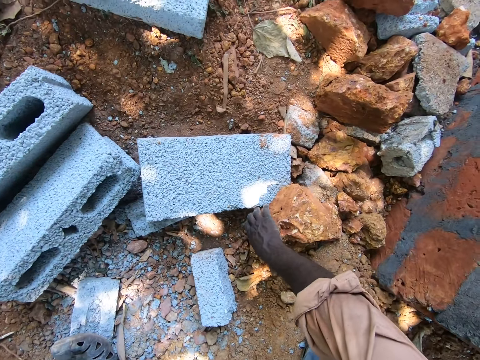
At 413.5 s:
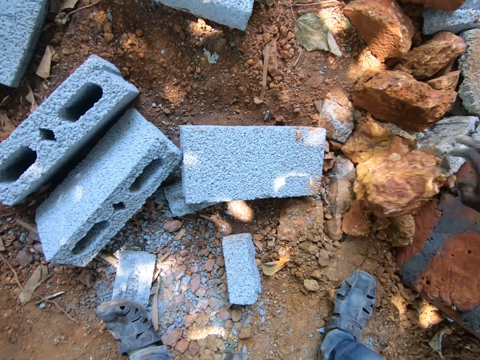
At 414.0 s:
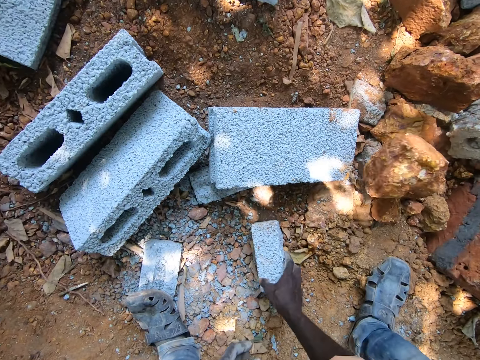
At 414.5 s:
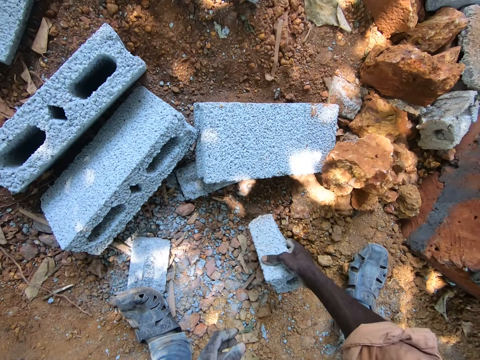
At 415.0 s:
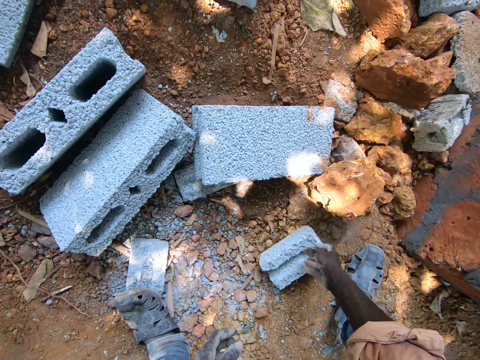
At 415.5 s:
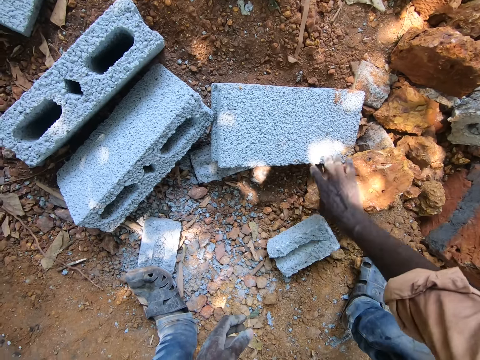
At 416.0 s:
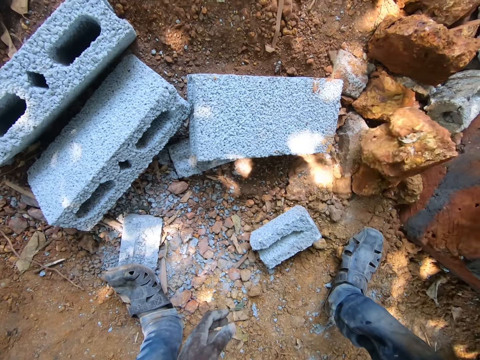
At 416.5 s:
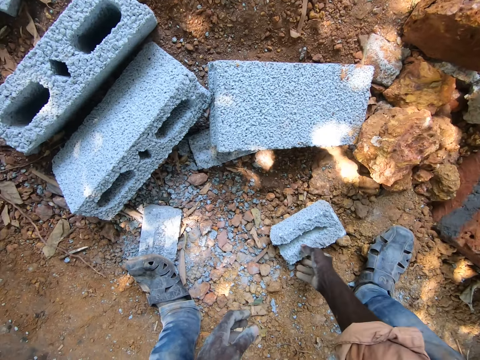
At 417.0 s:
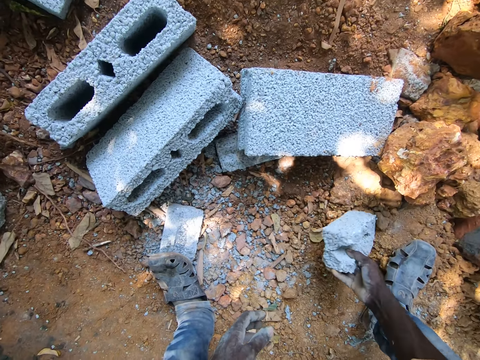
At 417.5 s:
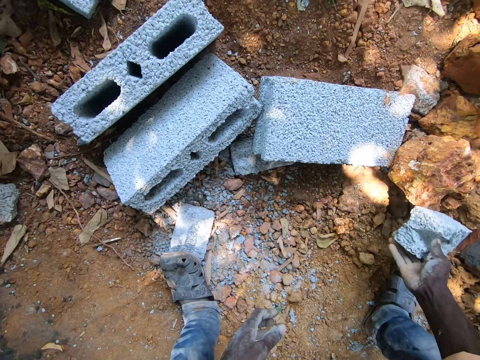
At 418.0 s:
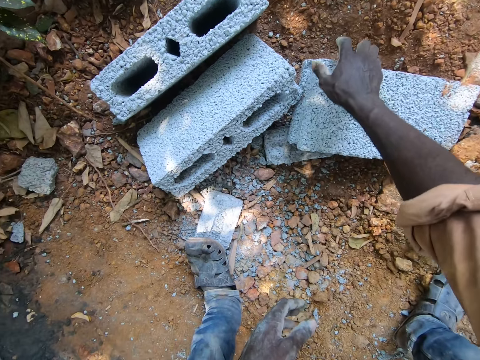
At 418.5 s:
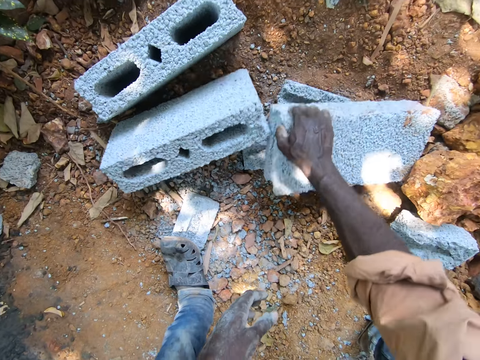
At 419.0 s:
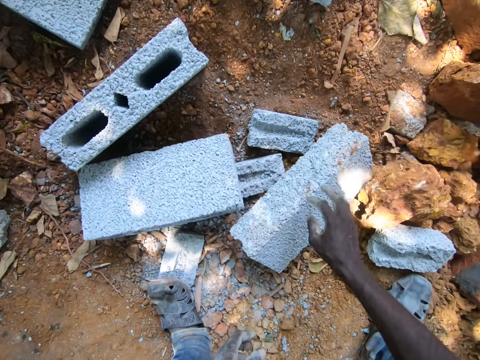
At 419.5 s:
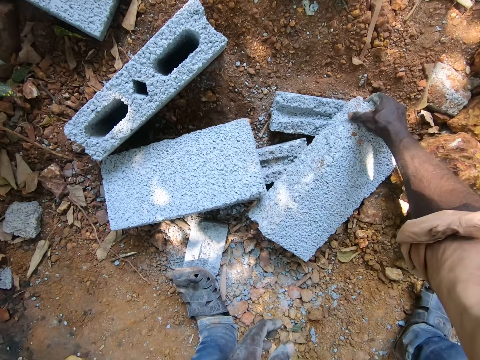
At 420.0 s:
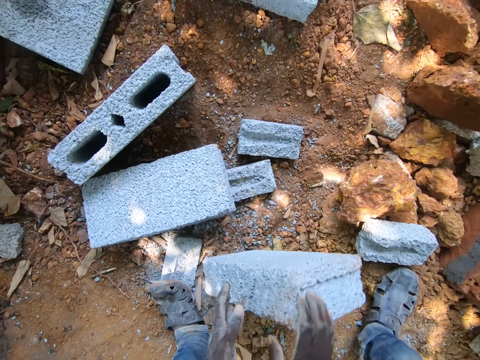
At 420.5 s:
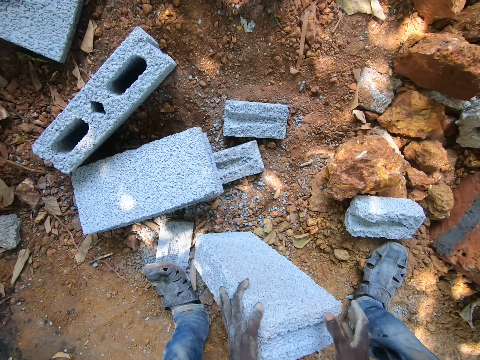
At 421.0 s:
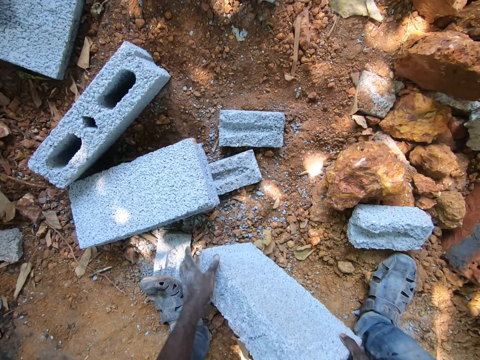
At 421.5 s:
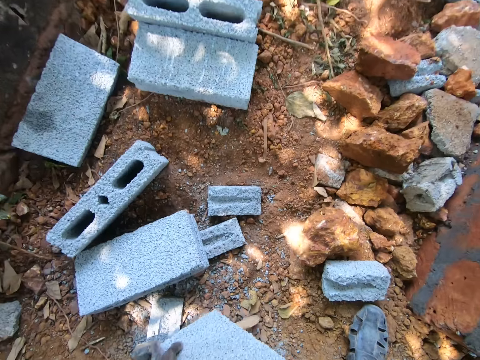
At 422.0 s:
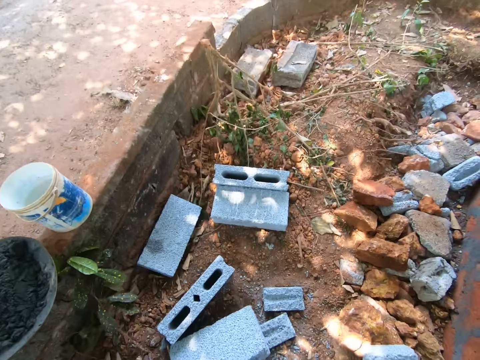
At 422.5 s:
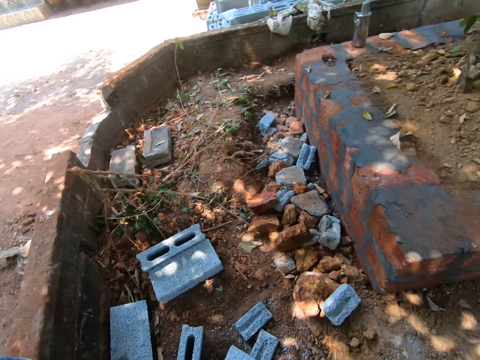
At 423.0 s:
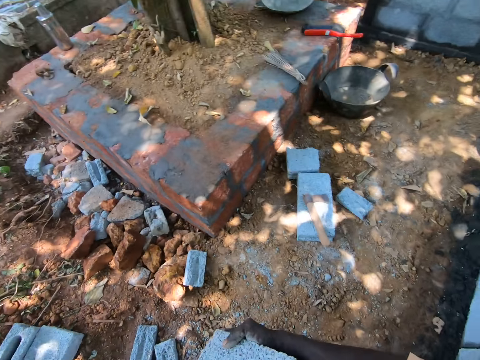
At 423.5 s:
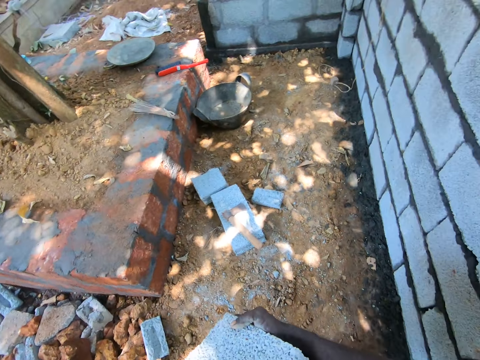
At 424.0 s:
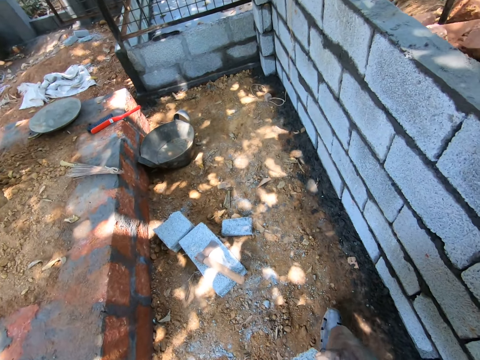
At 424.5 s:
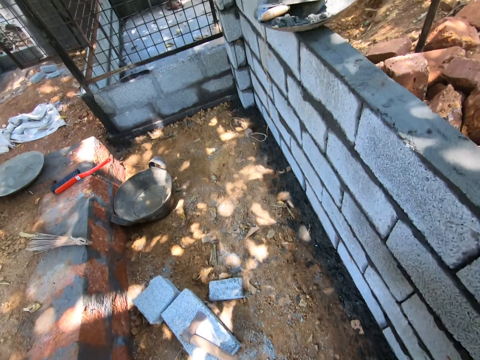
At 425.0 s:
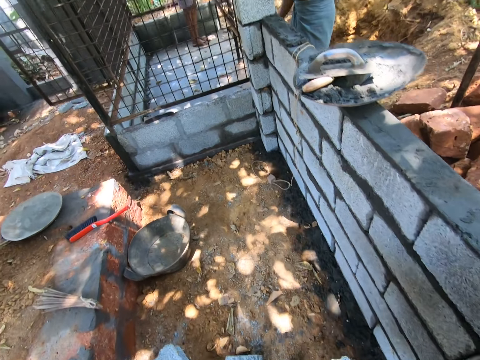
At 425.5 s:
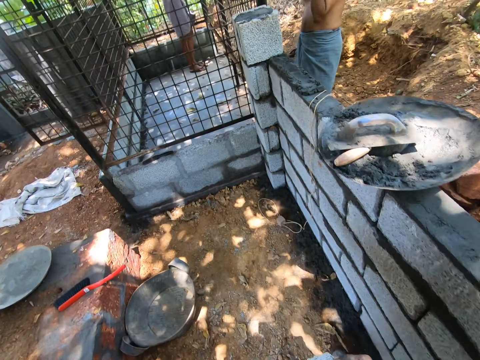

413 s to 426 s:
The camera wearer moves a stone. They pick a building stone from the ground. They move the stone. They move the building stone. They pick a huge building stone. They walk around the construction site.

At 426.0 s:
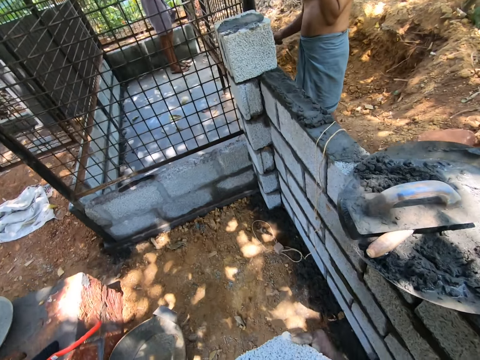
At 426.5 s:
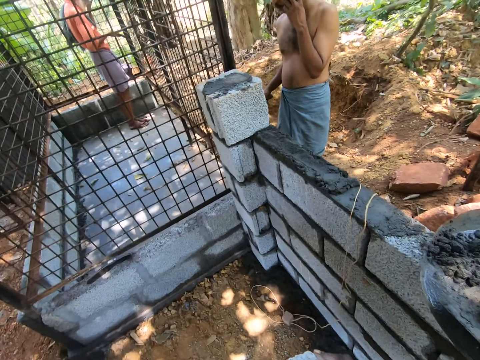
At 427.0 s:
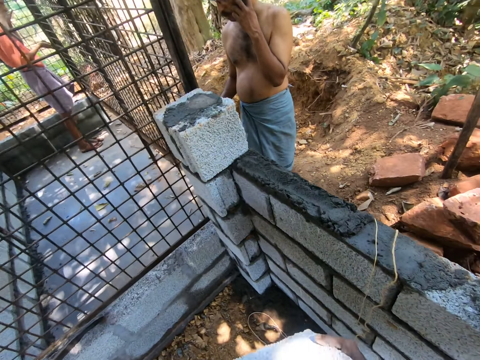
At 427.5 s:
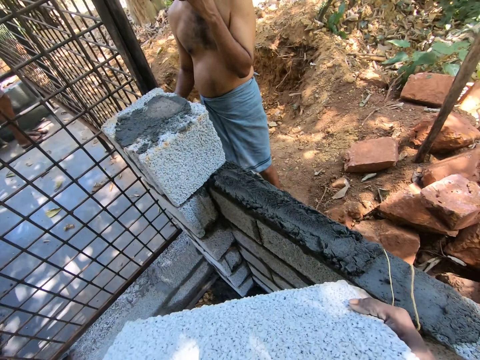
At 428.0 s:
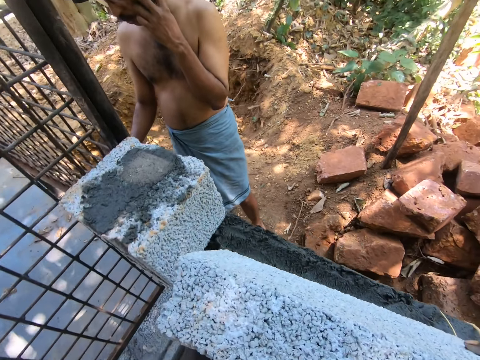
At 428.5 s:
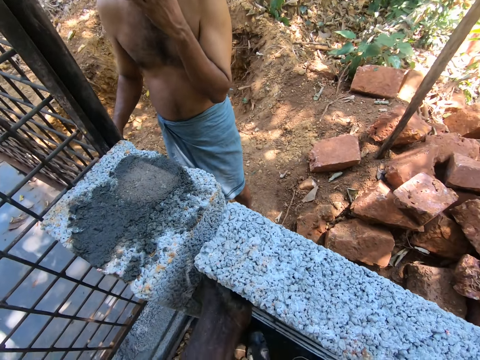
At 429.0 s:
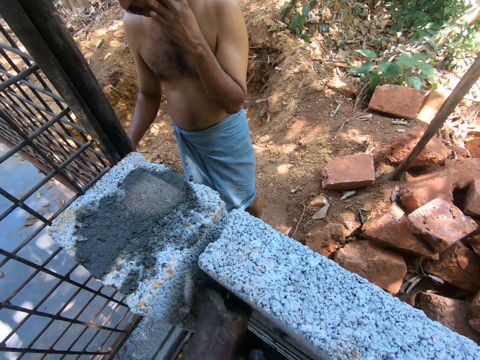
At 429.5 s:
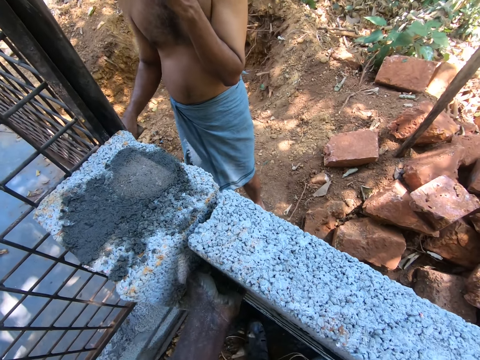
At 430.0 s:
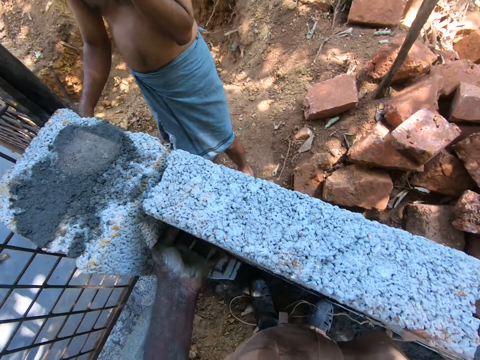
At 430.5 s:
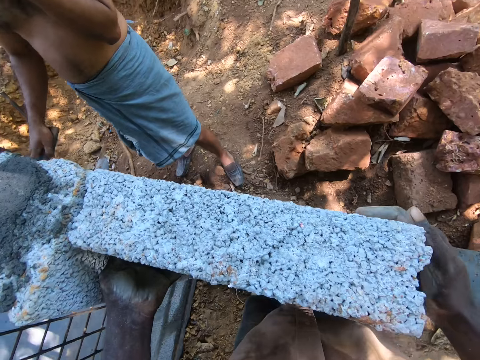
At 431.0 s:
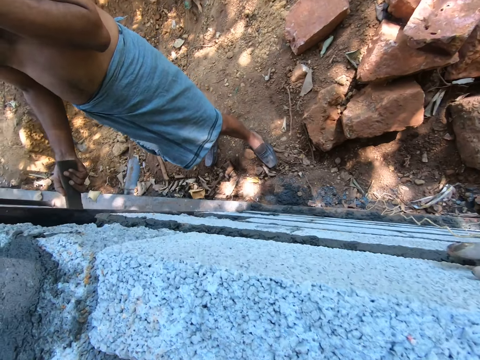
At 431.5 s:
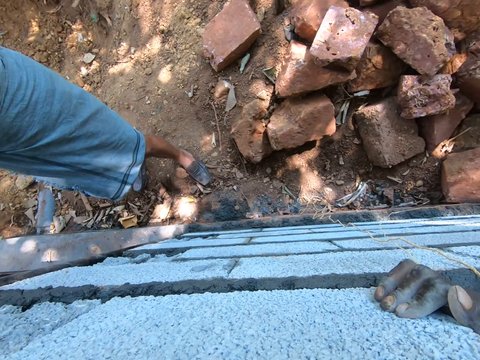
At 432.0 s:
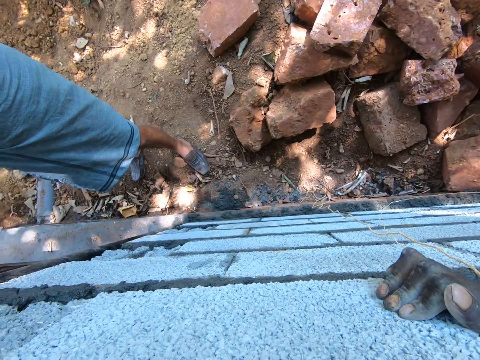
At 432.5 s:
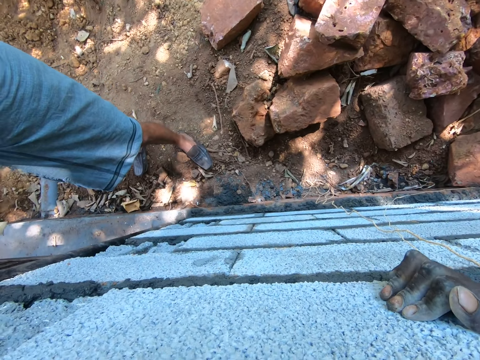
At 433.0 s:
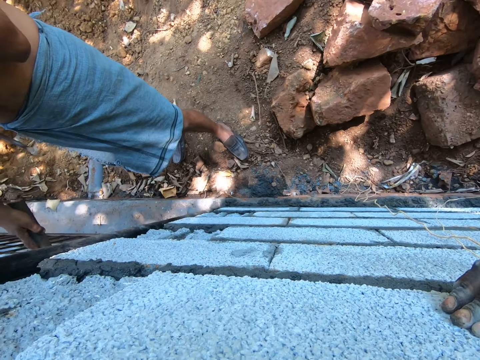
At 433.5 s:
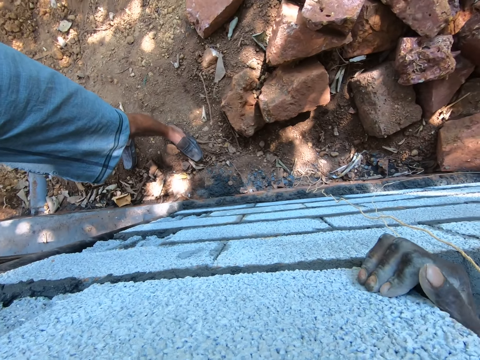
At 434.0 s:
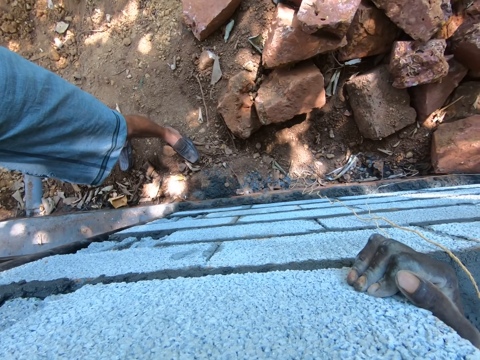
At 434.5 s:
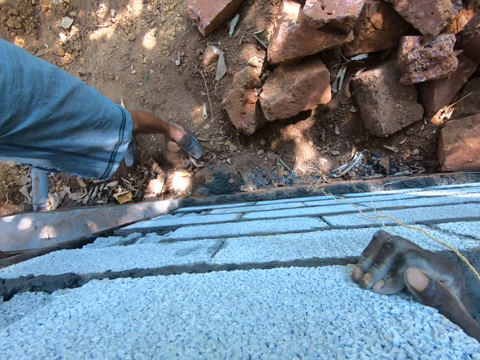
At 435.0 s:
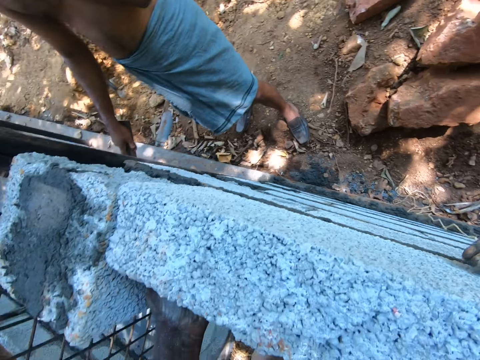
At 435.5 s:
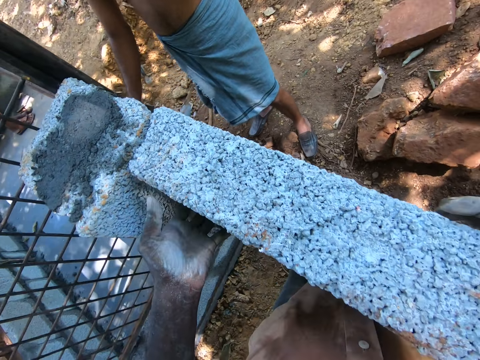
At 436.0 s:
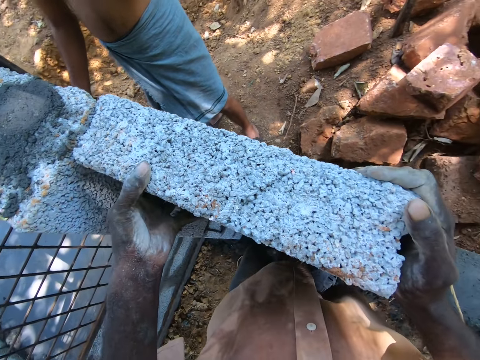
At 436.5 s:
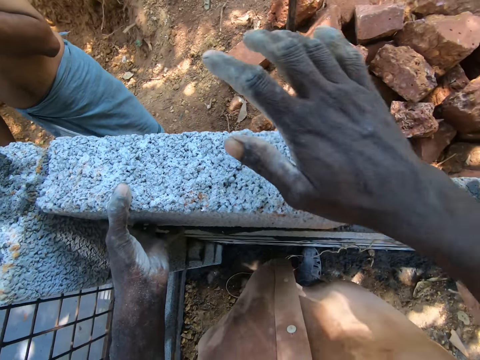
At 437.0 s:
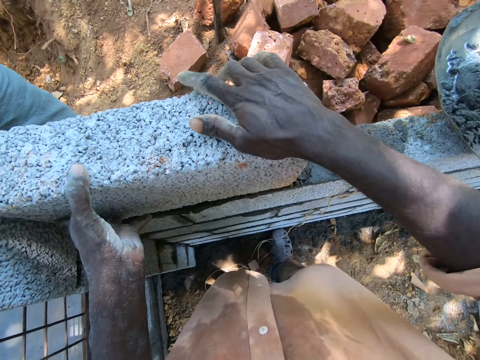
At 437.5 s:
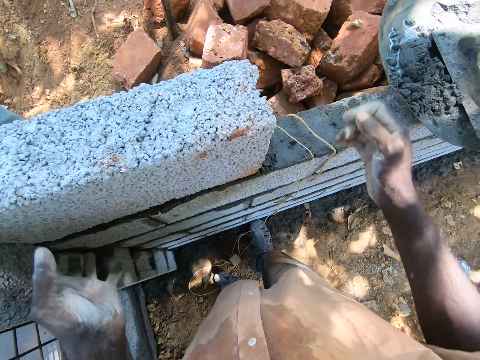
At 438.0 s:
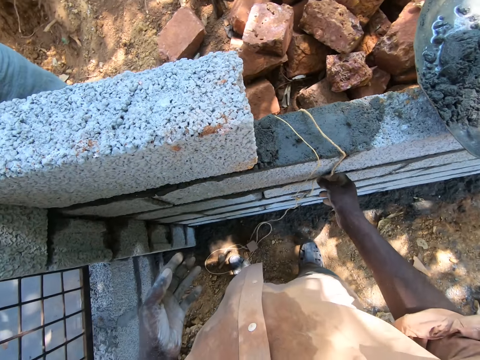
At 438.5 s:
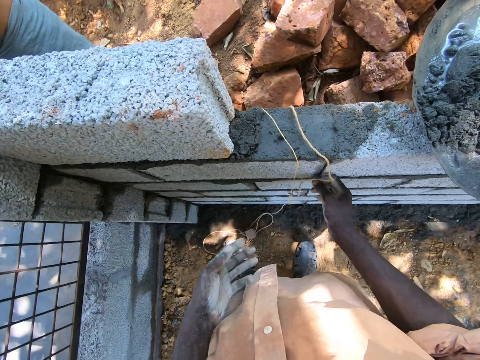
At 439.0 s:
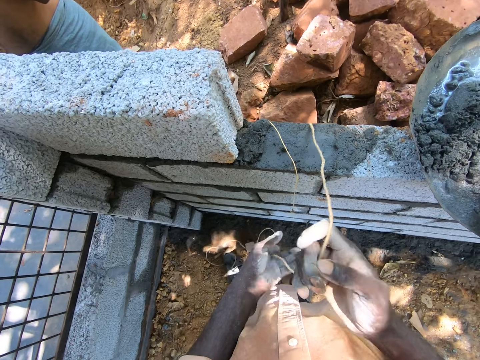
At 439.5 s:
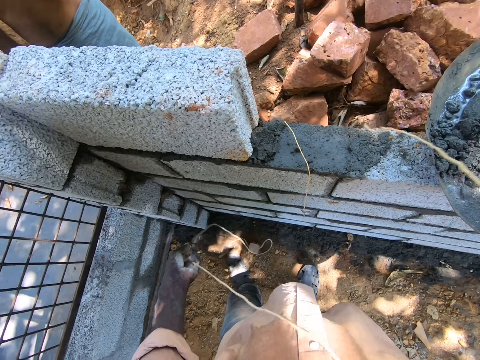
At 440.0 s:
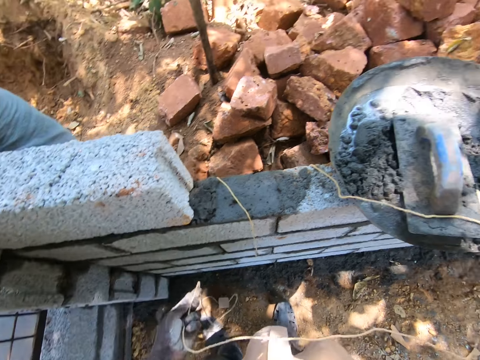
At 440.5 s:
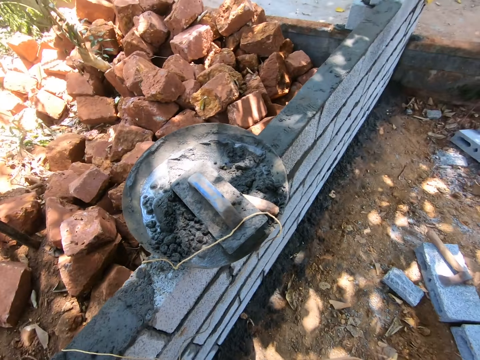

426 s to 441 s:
The camera wearer puts the block or stone on the mortar on the wall. They adjust the block on the wall. A person scratches the iron steel. The camera wearer hits the building stone with a hand. They pick up the plumb bob from the floor. They hold the string and pull the string.
